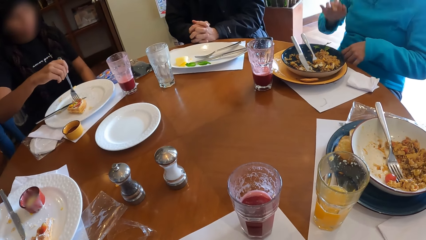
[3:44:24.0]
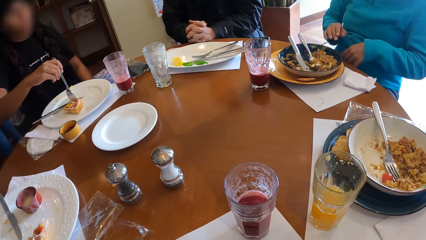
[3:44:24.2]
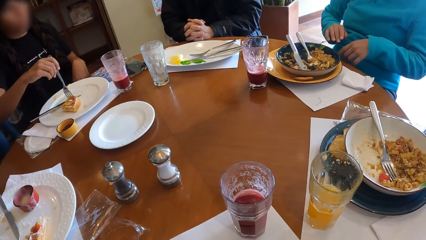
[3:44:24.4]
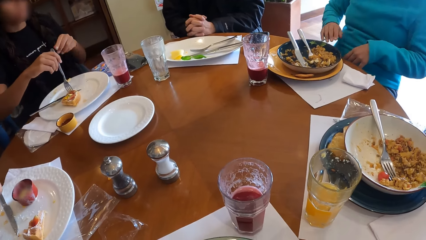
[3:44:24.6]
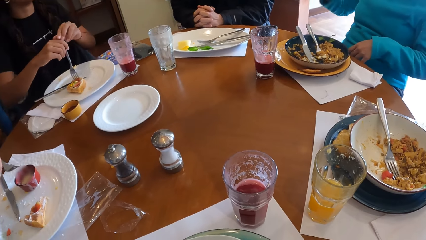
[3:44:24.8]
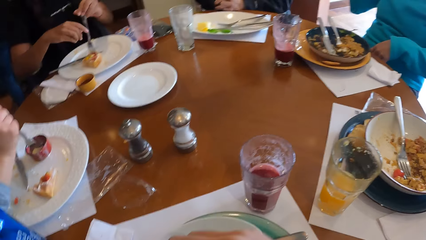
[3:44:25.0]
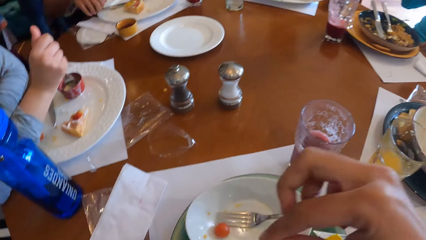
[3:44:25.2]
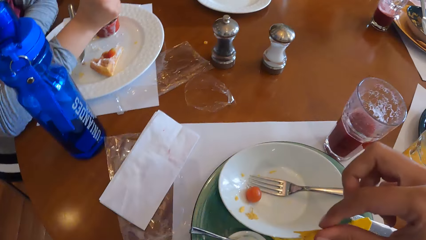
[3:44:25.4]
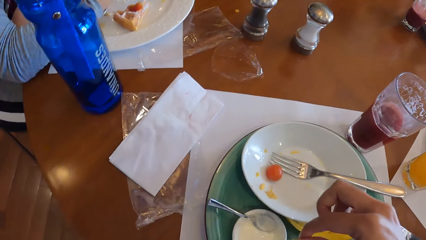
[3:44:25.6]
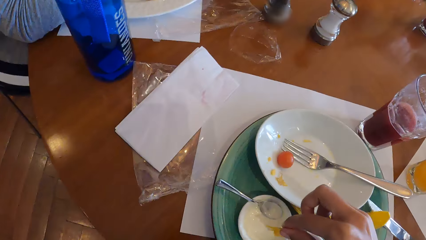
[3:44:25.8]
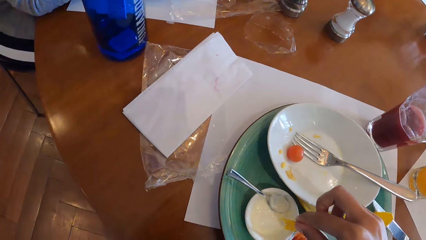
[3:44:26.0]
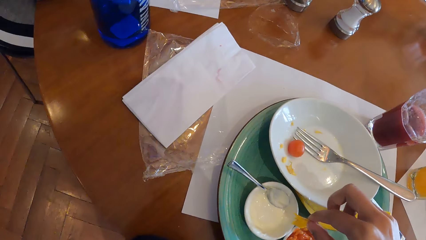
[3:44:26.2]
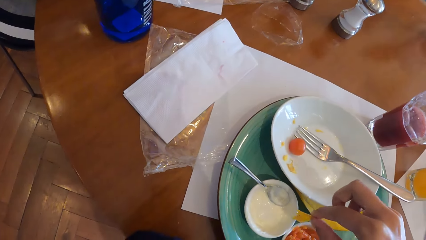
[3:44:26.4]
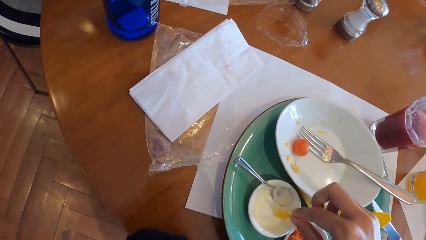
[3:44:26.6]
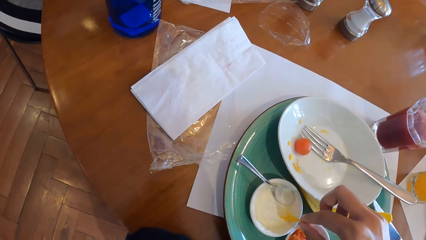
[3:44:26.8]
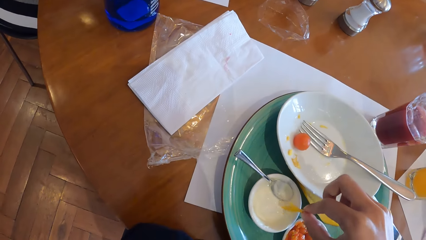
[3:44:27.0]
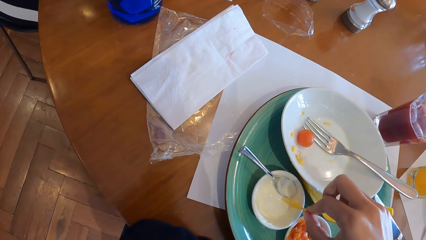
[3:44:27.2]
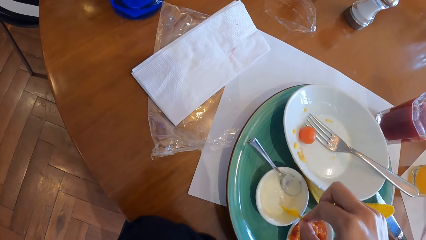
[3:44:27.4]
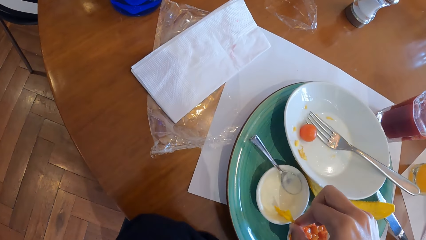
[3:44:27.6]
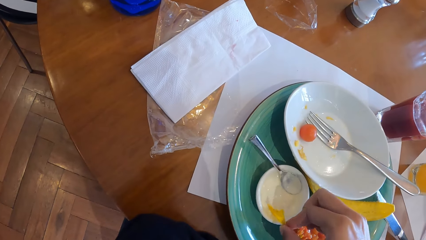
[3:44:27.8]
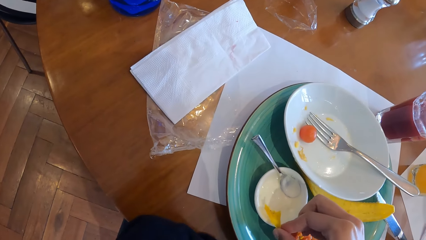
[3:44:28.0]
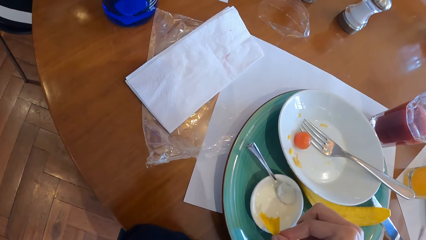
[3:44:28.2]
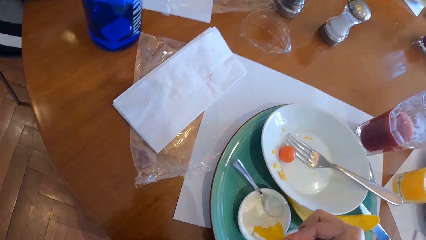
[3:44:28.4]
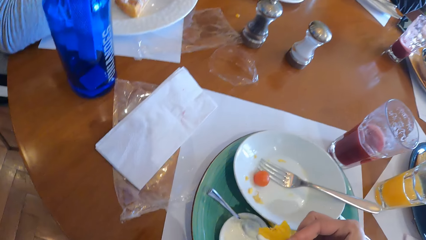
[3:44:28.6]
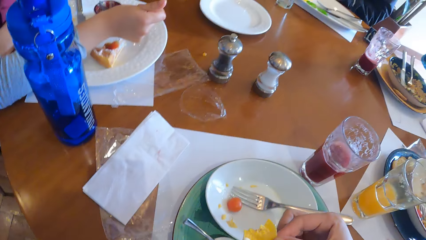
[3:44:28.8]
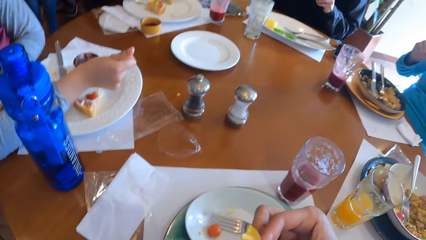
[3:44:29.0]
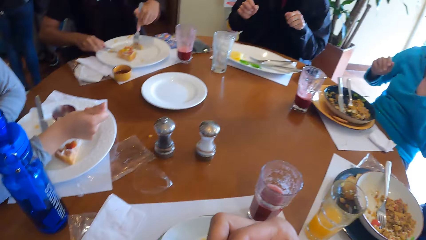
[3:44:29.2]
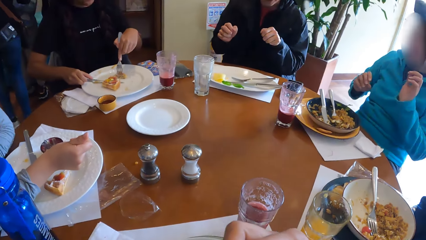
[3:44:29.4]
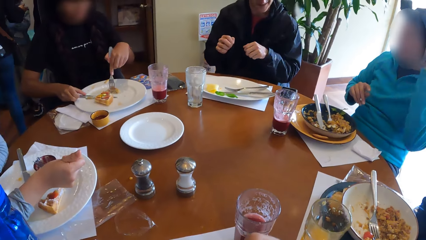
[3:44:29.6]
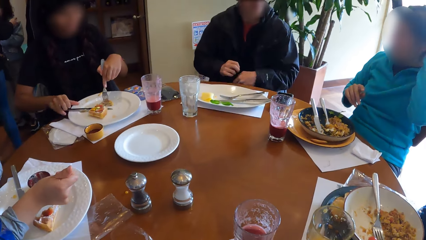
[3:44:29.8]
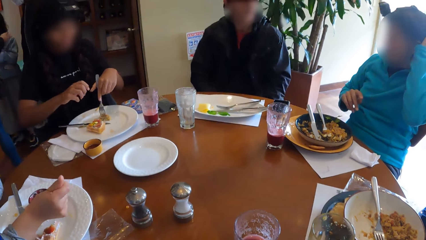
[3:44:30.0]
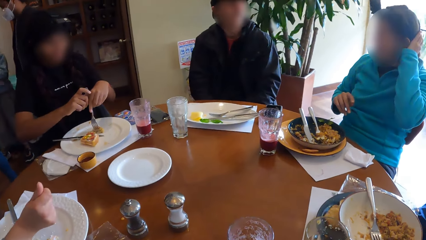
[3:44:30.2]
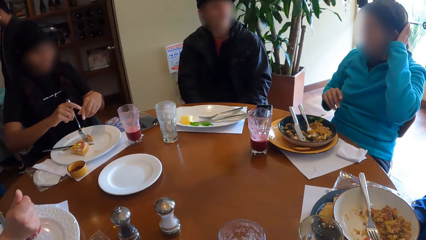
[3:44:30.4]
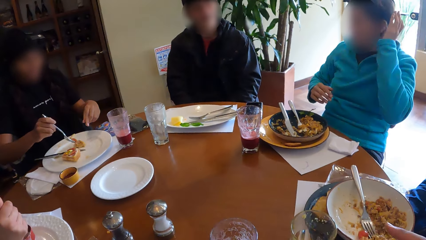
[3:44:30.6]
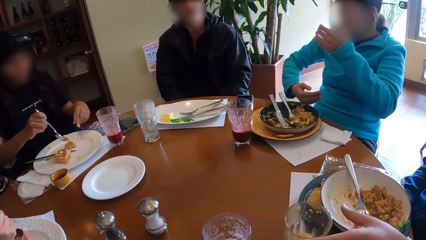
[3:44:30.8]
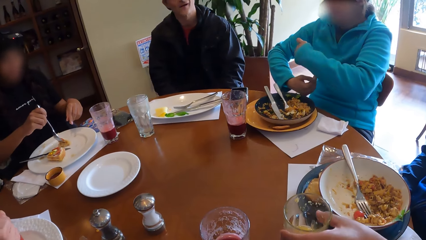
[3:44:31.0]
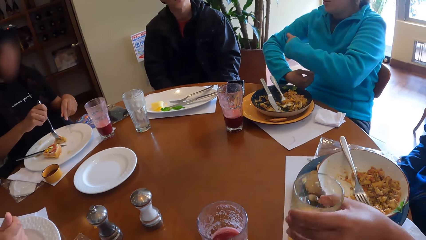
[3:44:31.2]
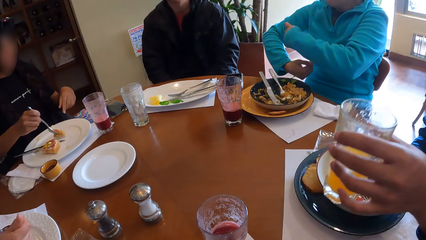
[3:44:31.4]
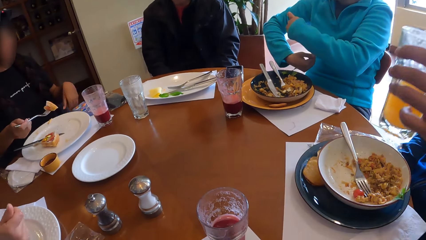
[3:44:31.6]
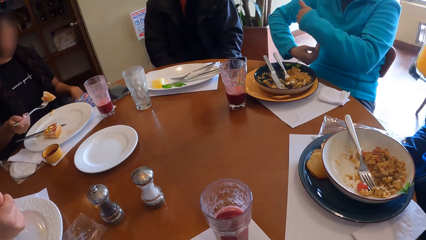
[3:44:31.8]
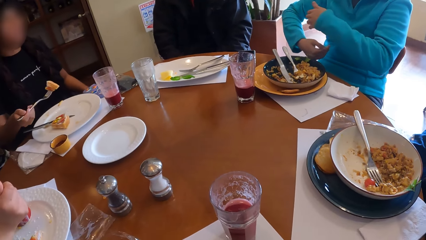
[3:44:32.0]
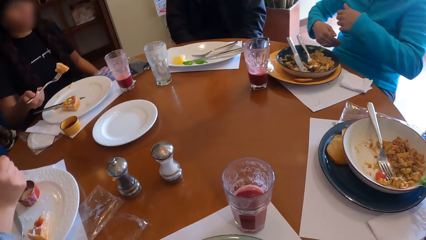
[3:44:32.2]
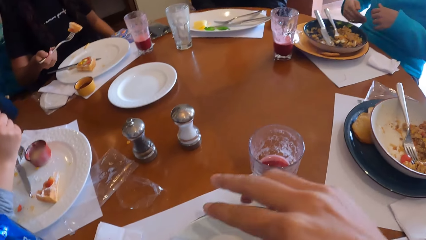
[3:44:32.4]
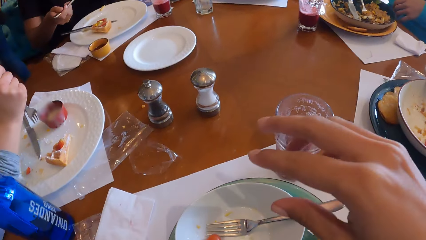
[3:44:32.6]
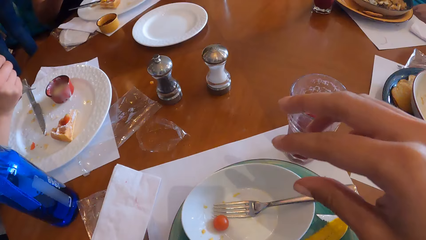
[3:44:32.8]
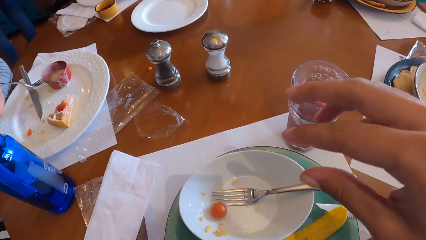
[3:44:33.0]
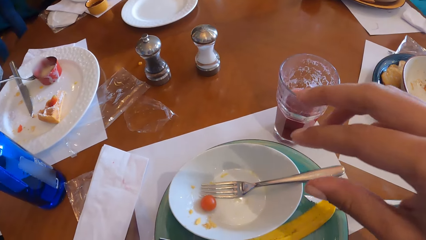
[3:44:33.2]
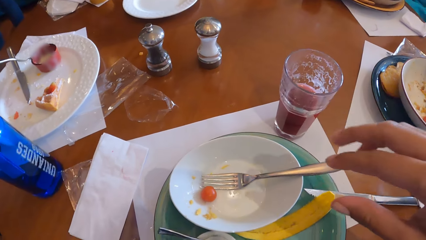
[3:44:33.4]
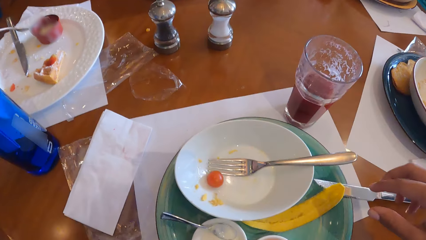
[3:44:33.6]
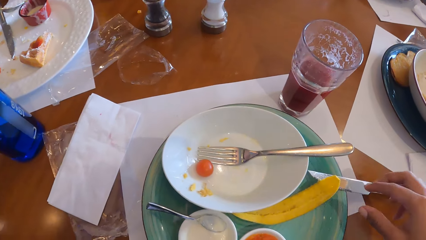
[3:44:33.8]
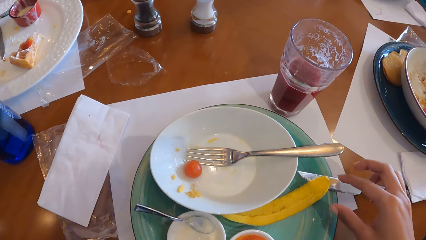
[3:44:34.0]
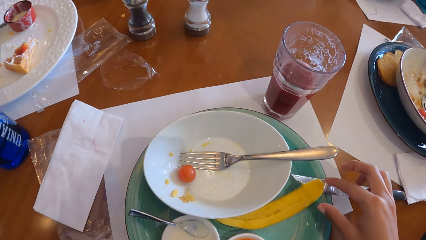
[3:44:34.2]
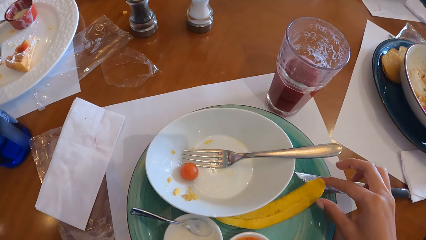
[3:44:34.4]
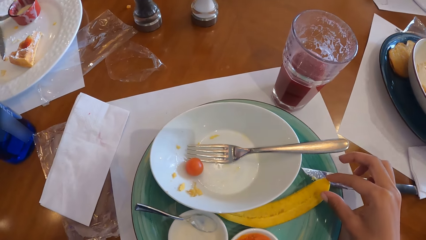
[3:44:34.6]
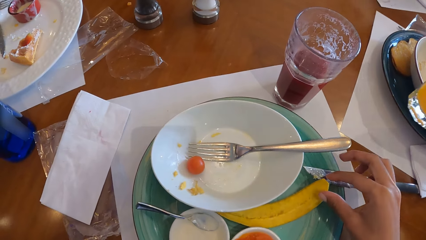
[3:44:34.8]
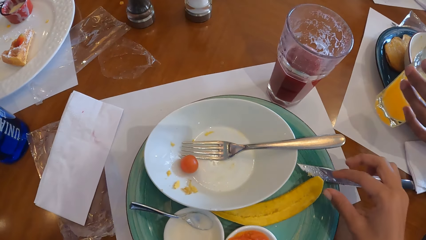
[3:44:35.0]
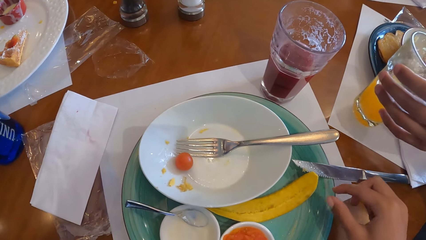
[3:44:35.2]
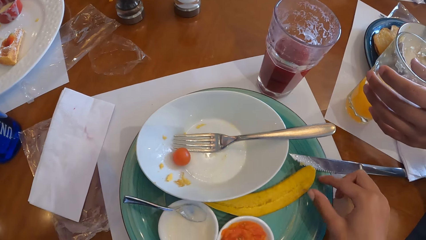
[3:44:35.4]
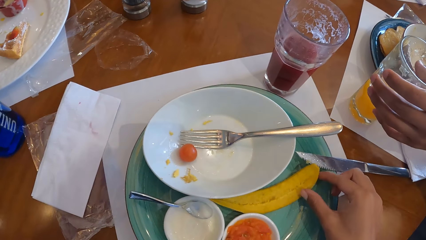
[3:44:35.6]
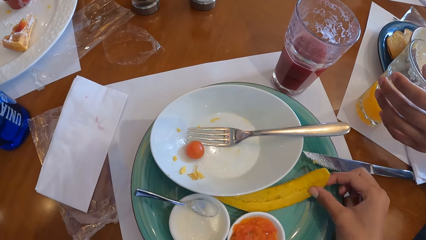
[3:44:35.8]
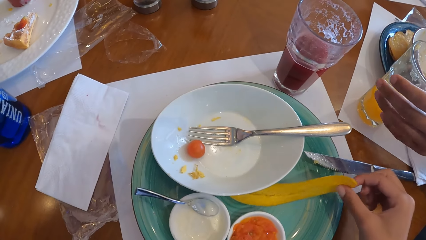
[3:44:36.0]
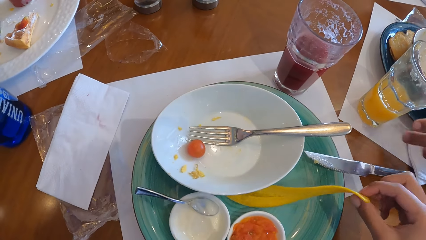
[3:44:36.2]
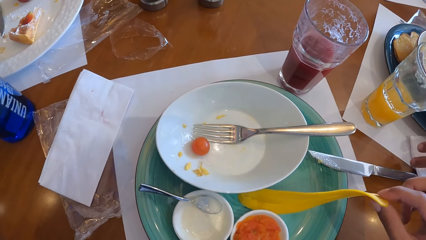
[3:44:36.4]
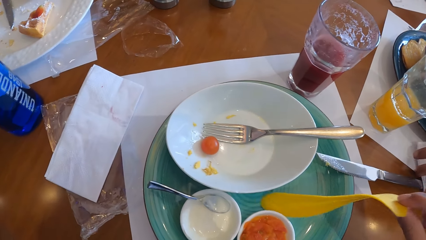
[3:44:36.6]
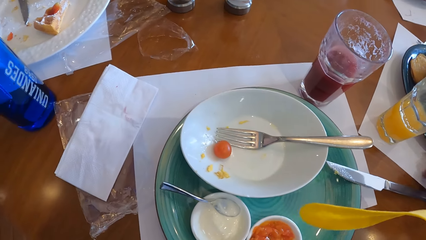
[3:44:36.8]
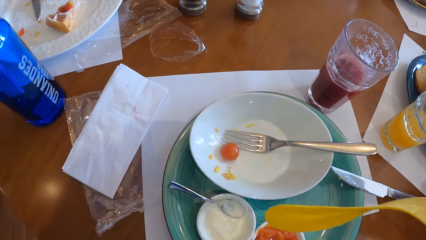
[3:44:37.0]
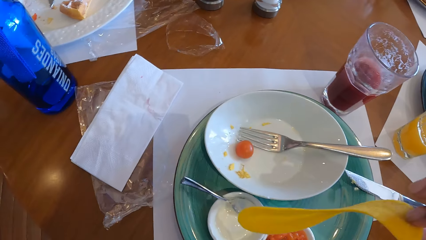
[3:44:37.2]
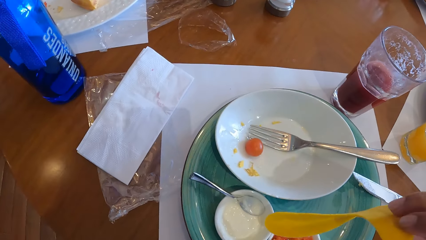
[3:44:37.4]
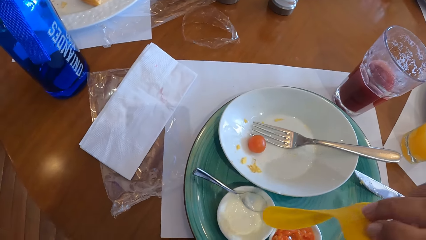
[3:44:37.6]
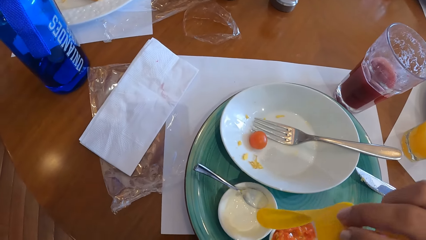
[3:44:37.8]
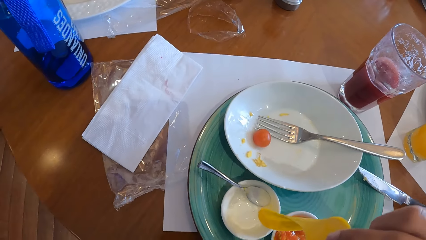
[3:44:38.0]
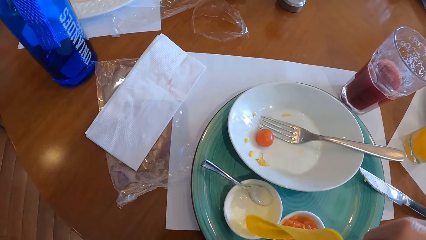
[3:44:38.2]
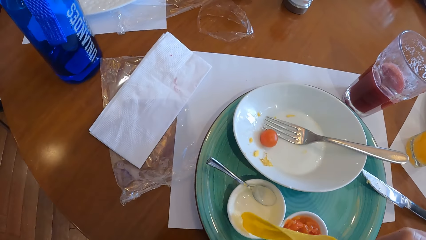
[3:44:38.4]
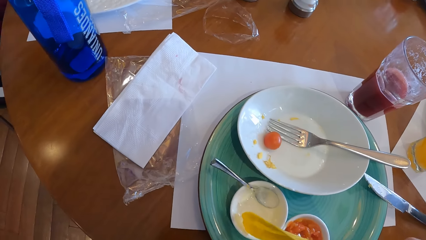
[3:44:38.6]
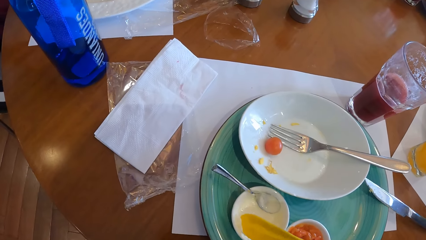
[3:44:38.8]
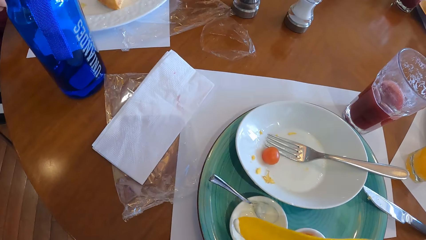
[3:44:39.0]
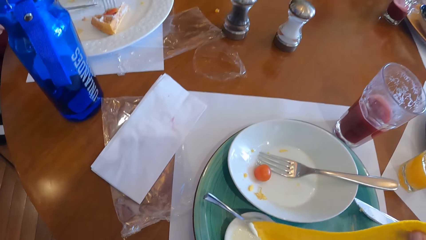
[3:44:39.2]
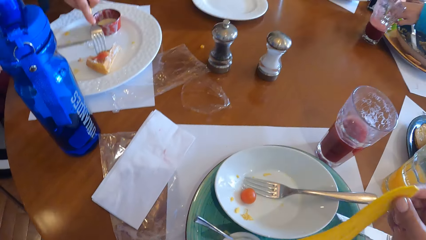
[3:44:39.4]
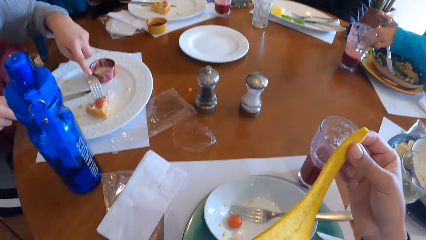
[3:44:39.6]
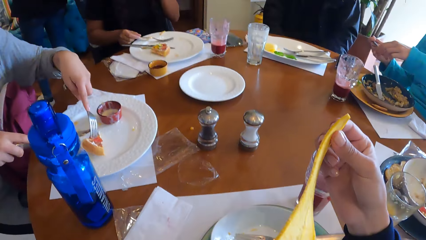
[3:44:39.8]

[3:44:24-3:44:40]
A man places both hands on the table. A woman holds the knife on the plate with her left hand. The camera wearer scoops something. He dips the plantain chip in his right hand into the bowl of cream. He licks something. The woman cuts the snacks in the plate with the knife in her right hand. The woman removes her right hand from the fork. Another woman touches her hair with her left hand. The first woman passes the fork to her right hand. Another man picks up the cup of drink from the table with his left hand. The first woman picks the snack in the plate with the fork in her right hand. The camera wearer looks around. He picks up a plantain chip from the plate with his right hand. He touches the banana peel. The other man drops the cup of drink on the table with his left hand. The camera wearer picks up the banana peel. He picks up the plantain chip from the plate with his right hand. He scoops something. He dips the snacks in his right hand into the bowl of cream.
